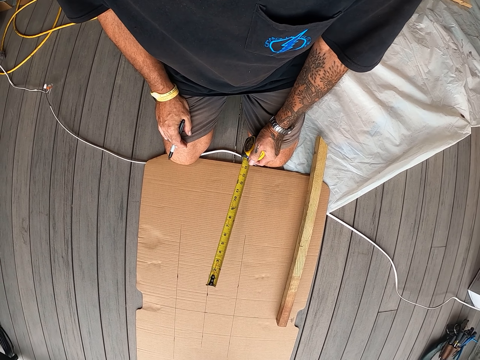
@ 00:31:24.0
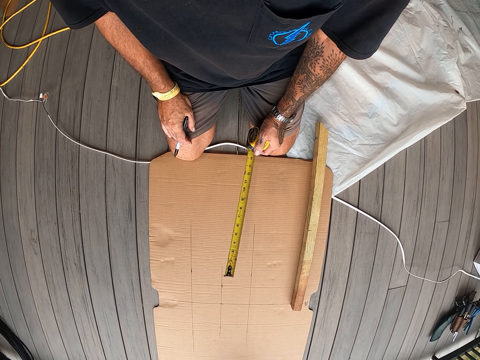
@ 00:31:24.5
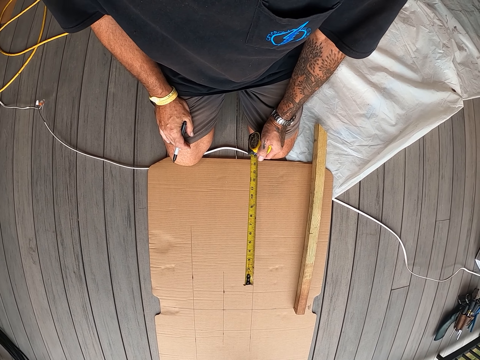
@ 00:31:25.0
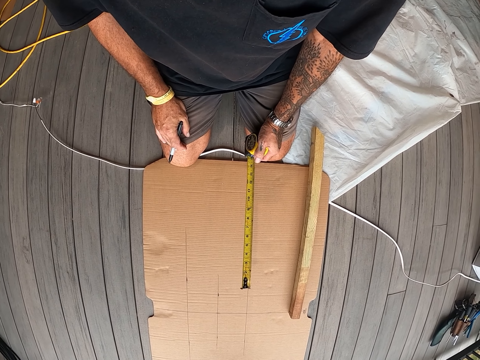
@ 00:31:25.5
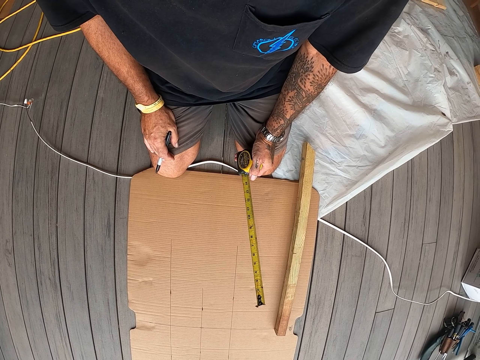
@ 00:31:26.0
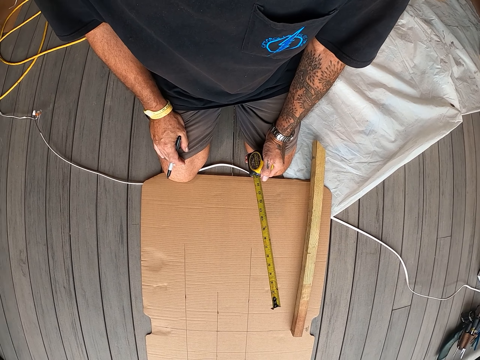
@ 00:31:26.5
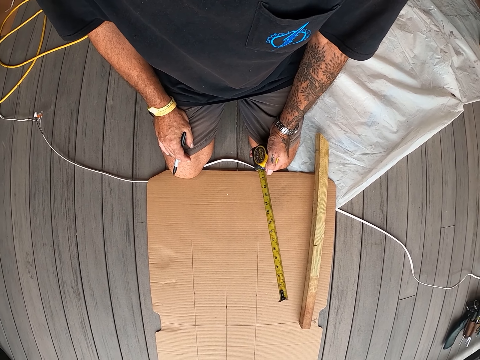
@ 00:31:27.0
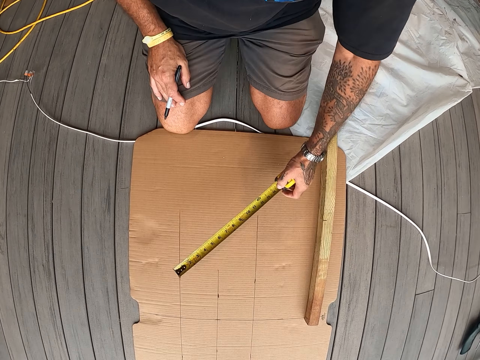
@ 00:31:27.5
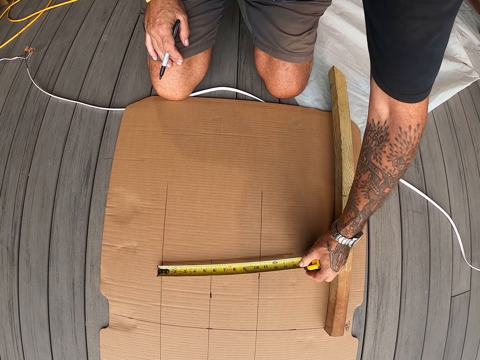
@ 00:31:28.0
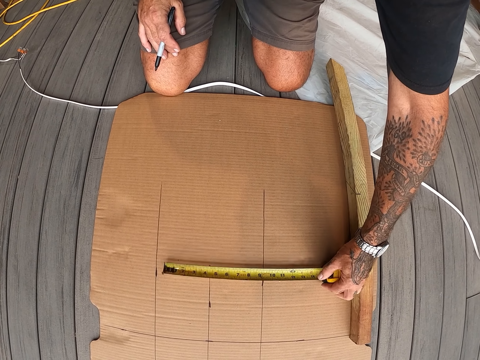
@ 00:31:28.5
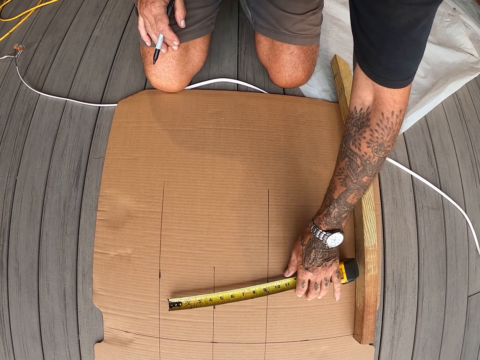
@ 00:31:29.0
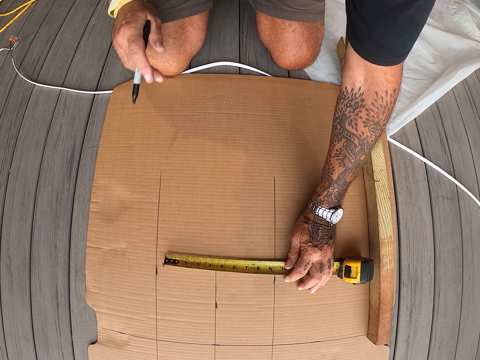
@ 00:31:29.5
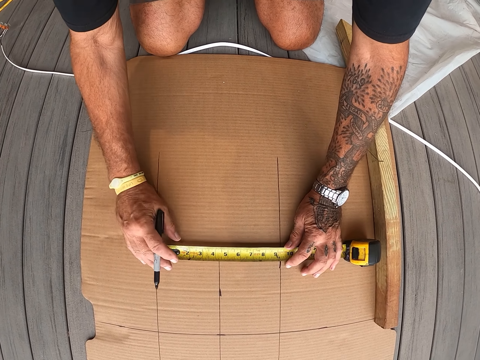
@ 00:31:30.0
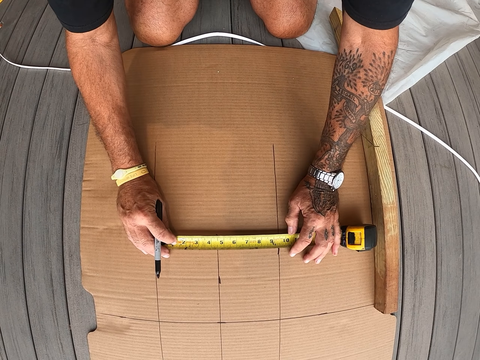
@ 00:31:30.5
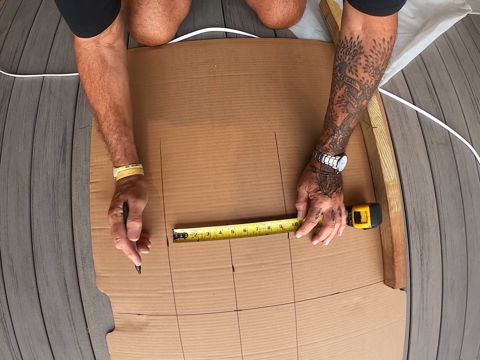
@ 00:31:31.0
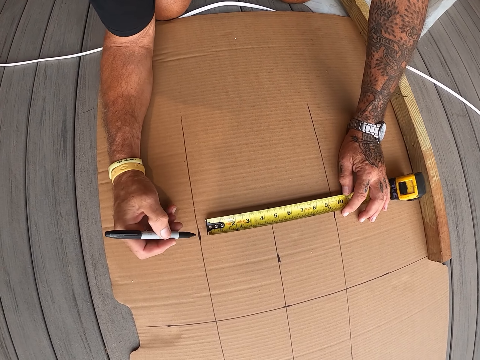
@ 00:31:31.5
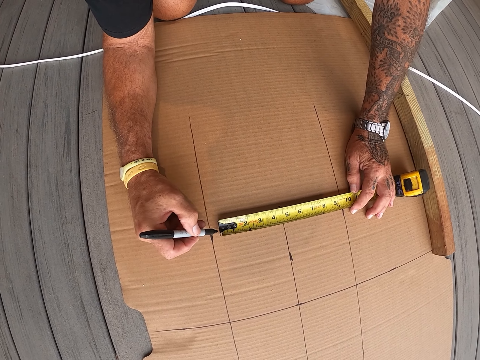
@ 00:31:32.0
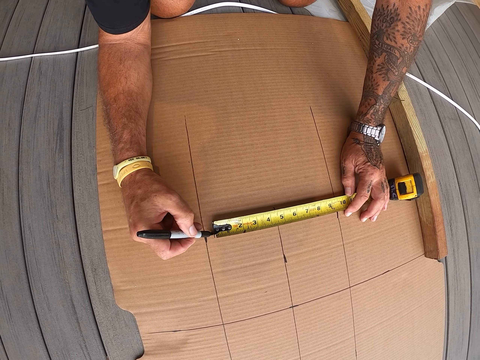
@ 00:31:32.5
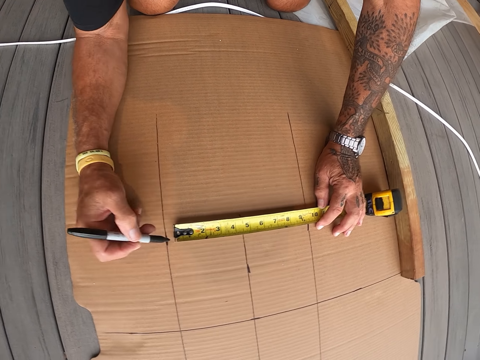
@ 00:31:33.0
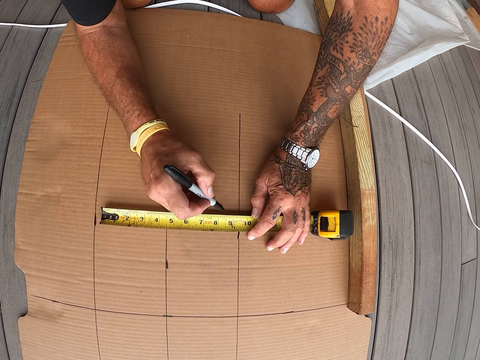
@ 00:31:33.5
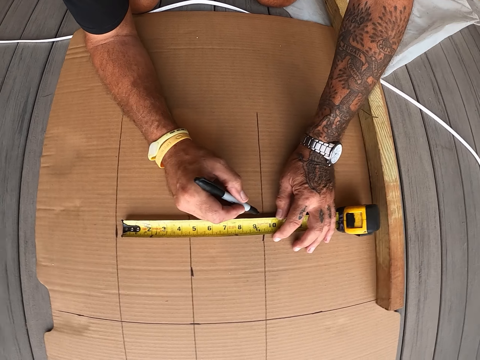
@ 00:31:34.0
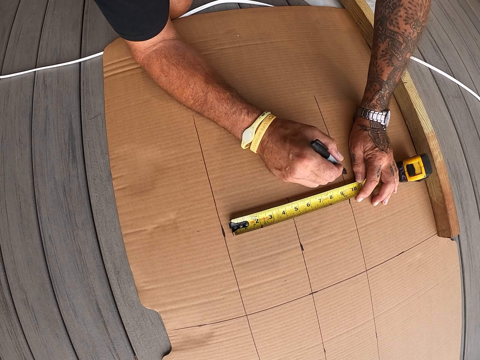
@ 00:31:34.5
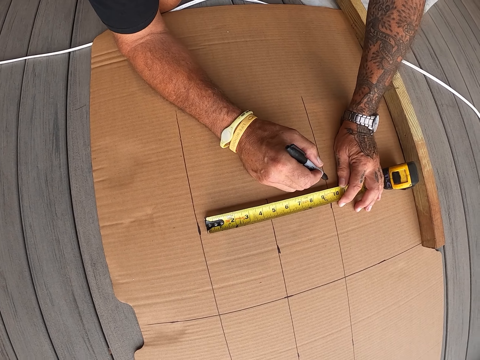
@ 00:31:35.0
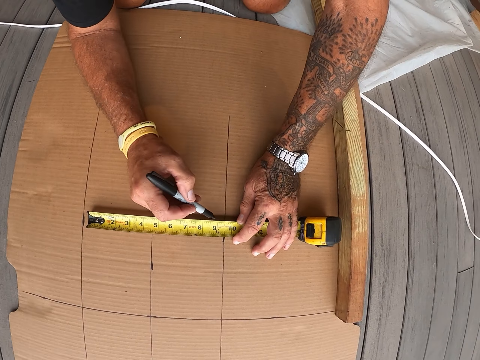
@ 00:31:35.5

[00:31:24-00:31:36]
The camera wearer measures the cardboard with a tape measure. They mark on the cardboard with a mark pen.

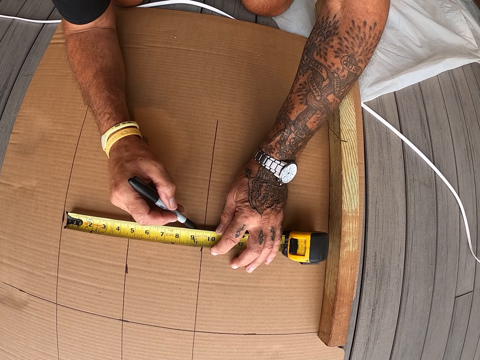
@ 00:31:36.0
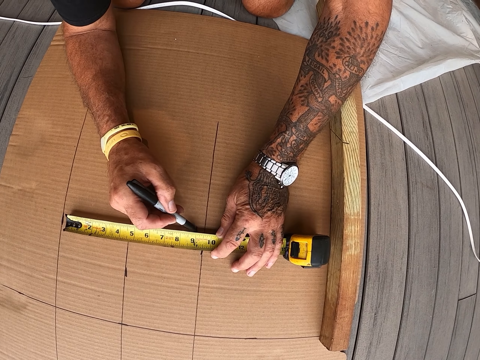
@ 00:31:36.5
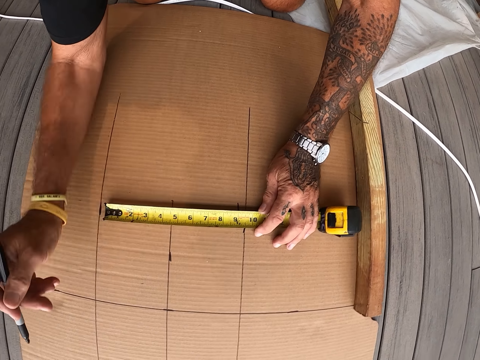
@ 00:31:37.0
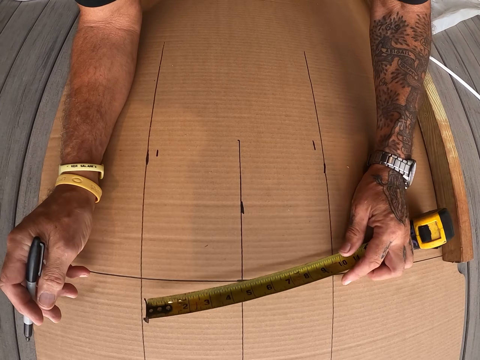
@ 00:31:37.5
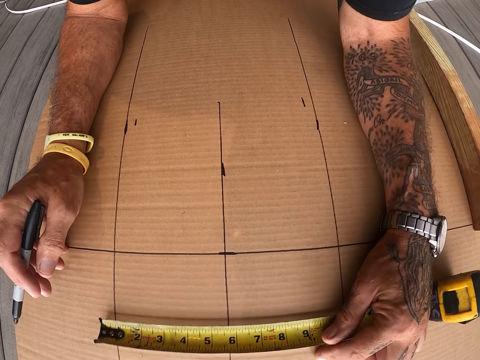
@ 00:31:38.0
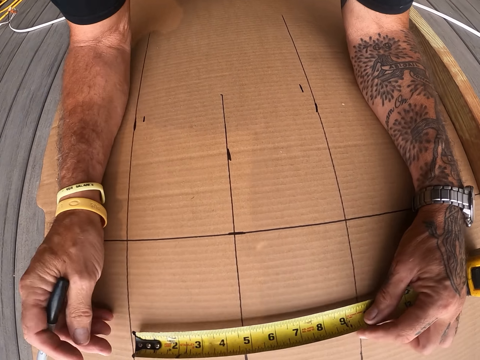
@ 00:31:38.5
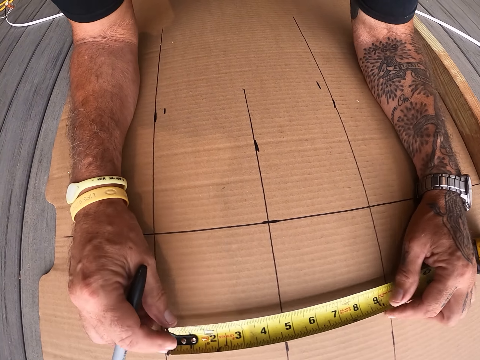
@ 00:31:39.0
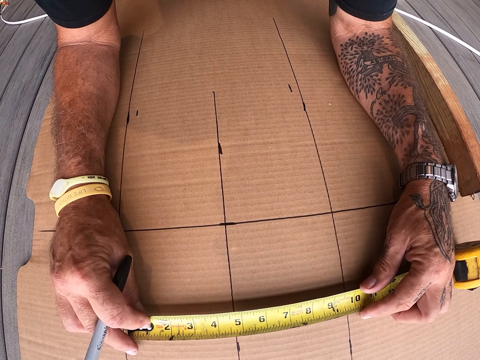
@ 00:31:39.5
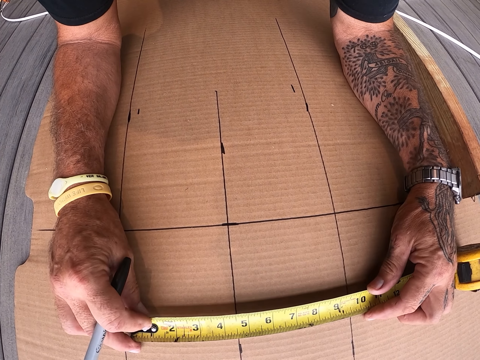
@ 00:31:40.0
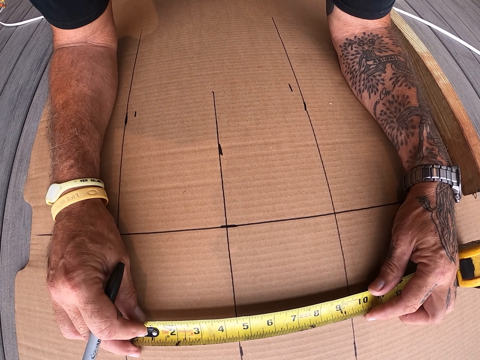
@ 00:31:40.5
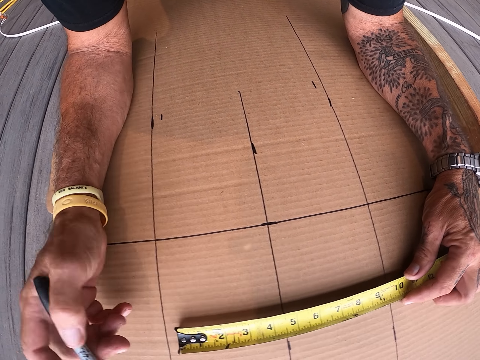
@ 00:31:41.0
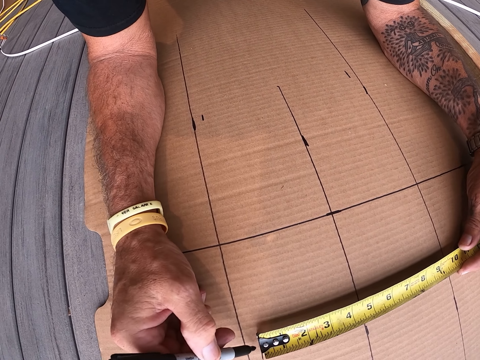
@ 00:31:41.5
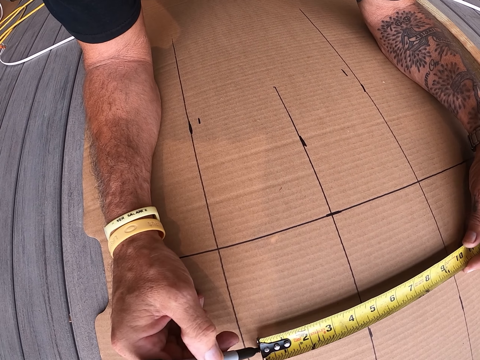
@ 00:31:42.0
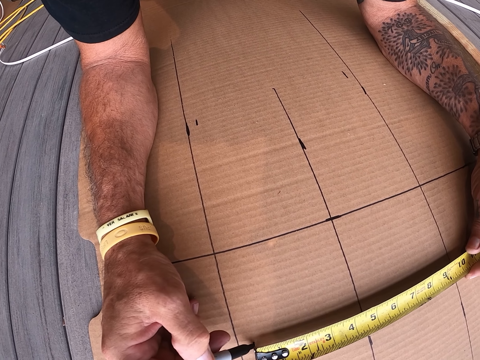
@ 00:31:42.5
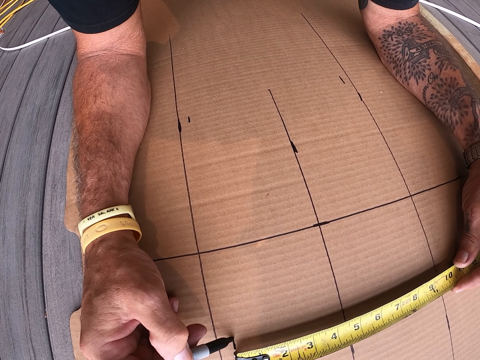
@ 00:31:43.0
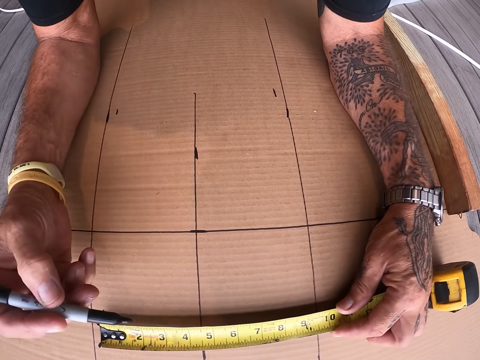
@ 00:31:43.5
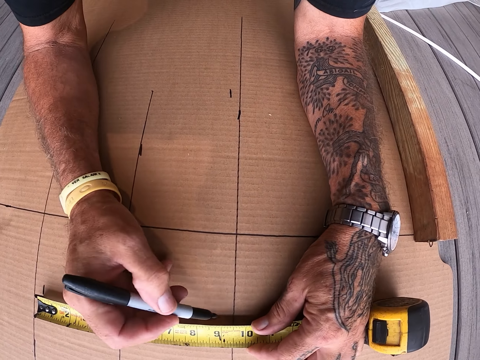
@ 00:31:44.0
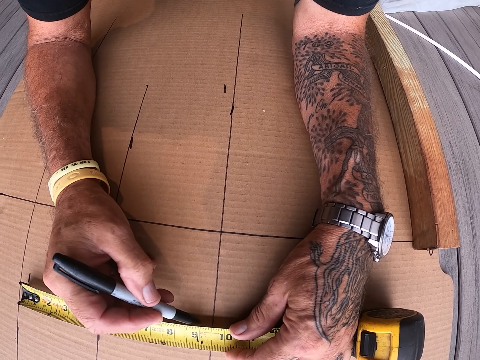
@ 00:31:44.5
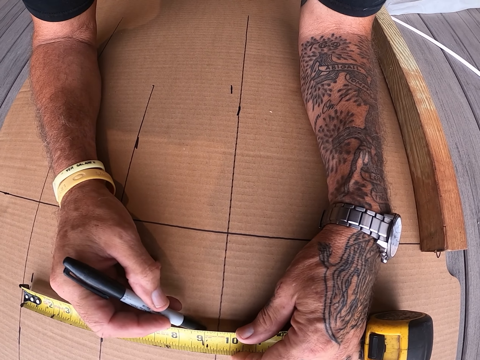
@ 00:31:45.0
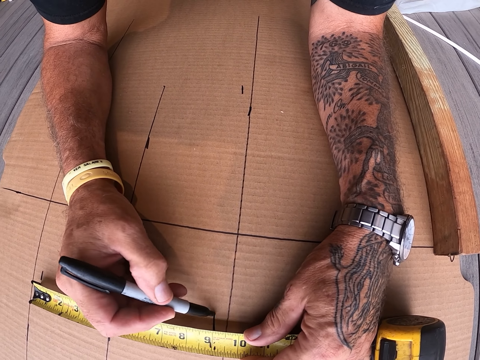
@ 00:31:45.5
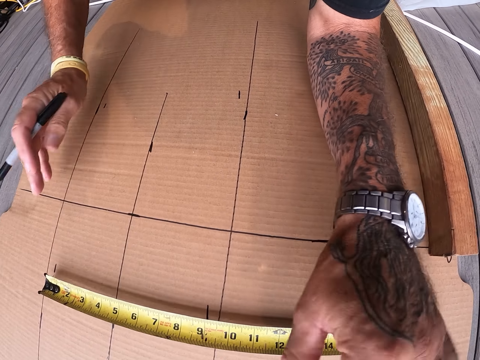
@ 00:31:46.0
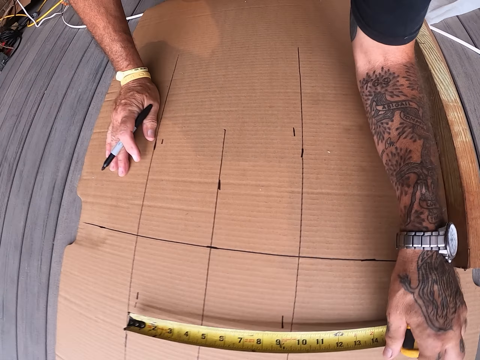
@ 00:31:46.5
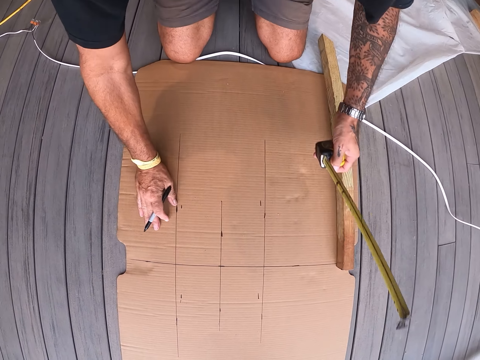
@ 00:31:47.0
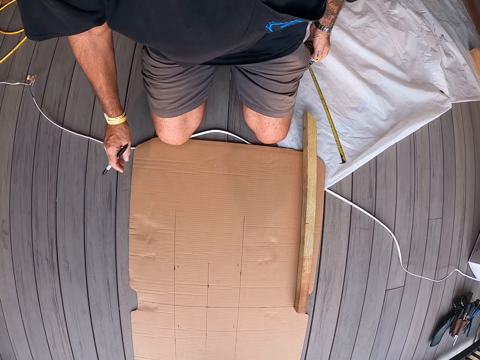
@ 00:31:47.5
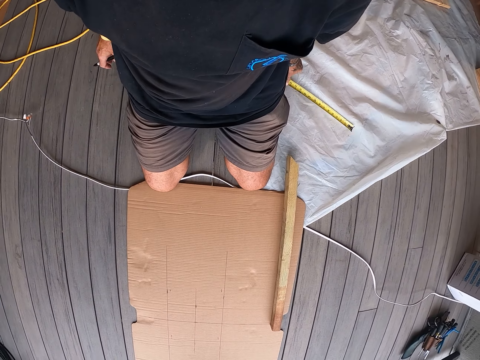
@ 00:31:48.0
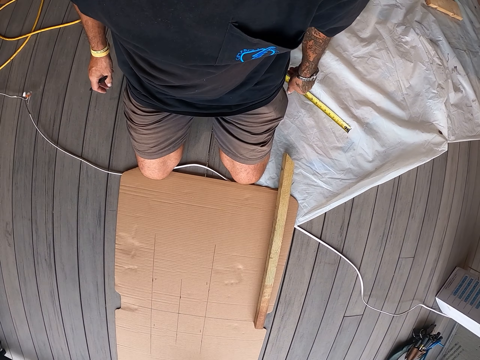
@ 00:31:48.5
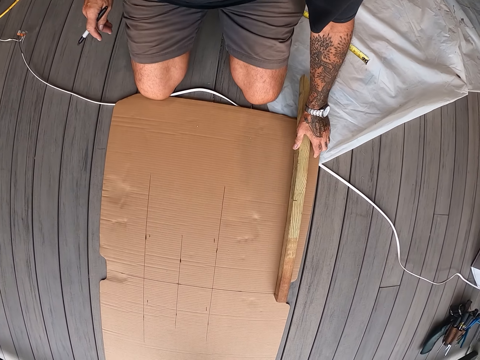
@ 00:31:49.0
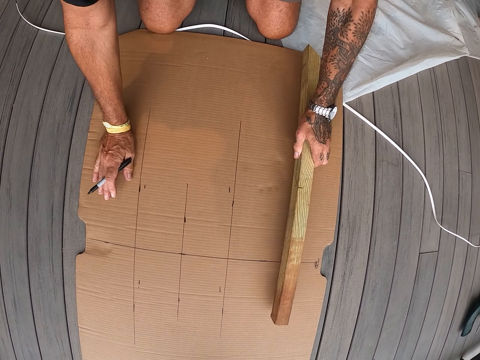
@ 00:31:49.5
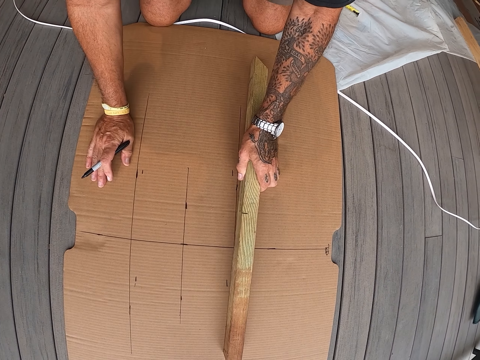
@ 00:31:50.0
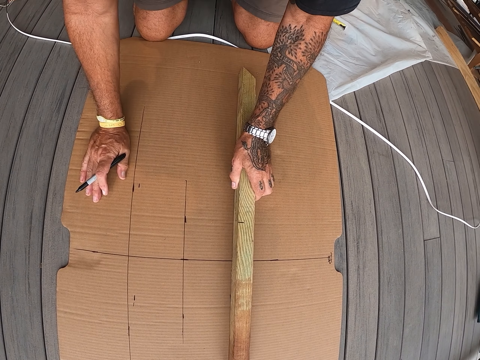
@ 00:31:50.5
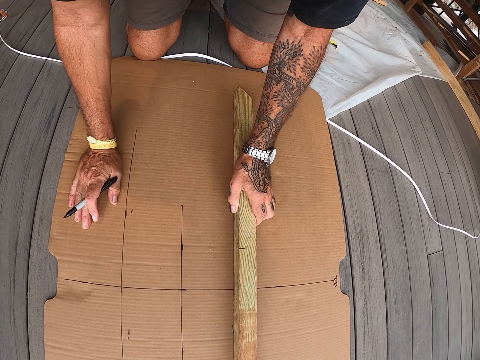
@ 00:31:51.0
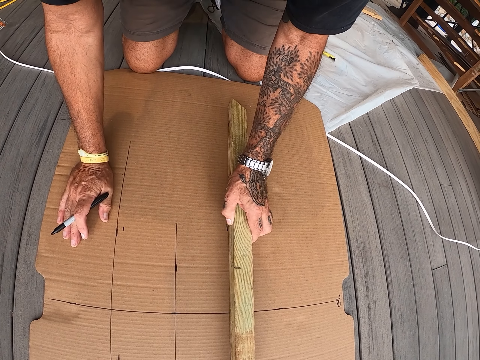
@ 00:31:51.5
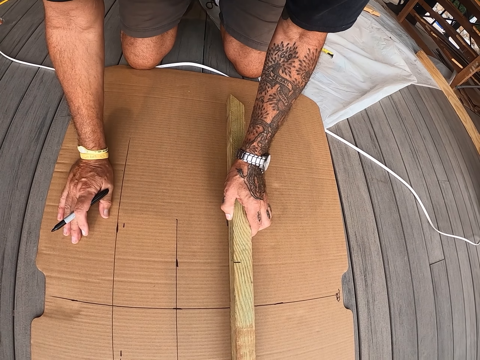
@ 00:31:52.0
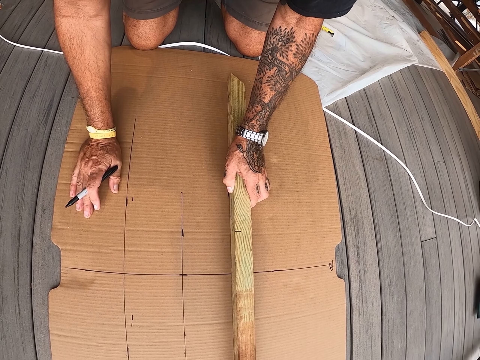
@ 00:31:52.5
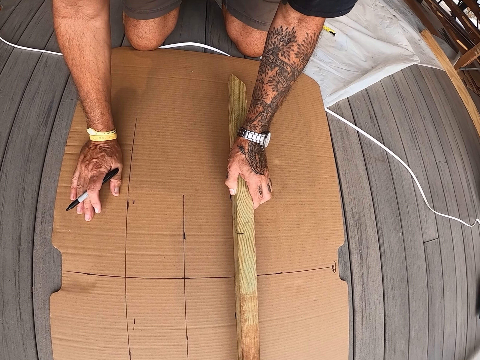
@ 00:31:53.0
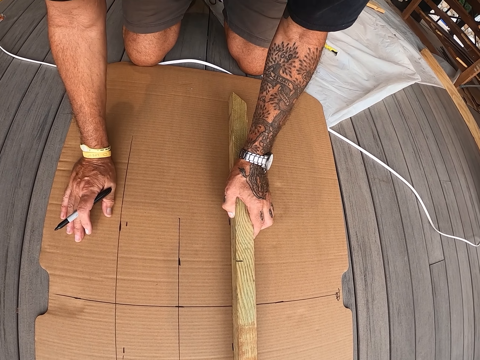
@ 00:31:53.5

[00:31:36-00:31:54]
The camera wearer moves the tape measure on the cardboard. They stare at the tape measure on the cardboard. They mark on the cardboard with a mark pen. They remove the tape measure on the cardboard. They drop the tape measure on the floor. They move the piece of wood on the cardboard.
